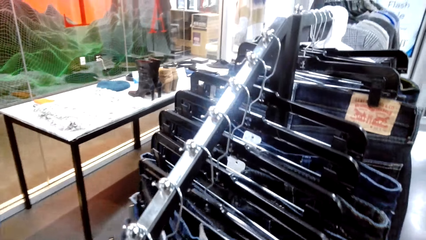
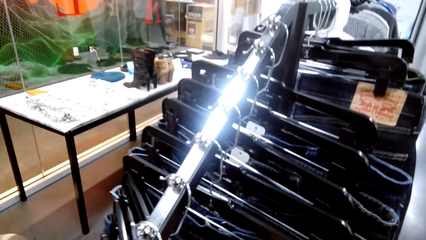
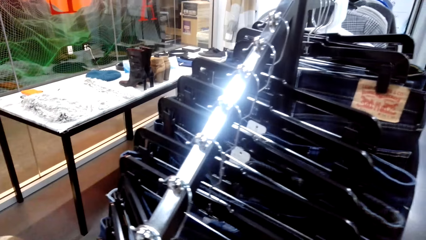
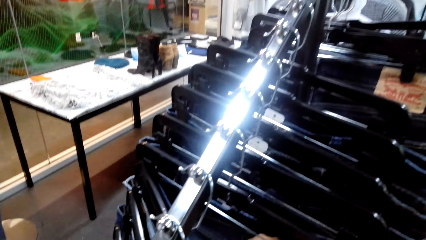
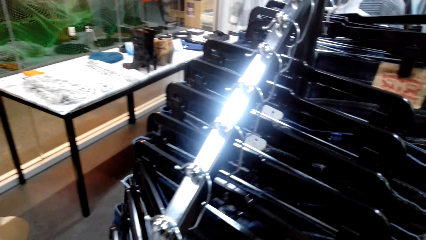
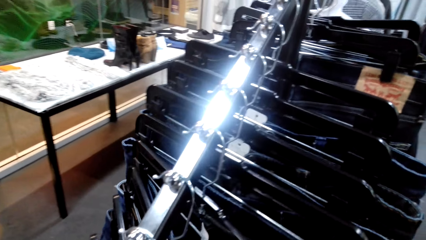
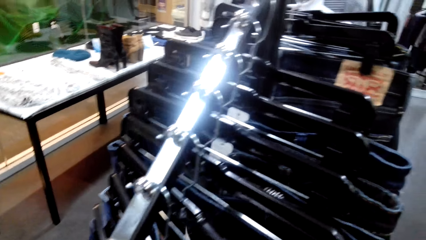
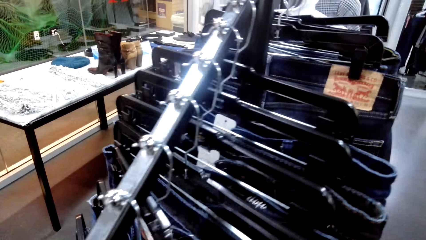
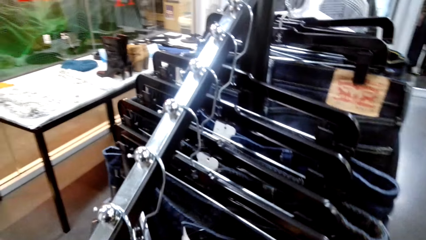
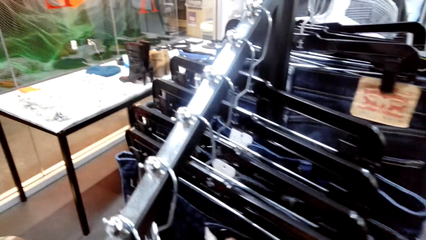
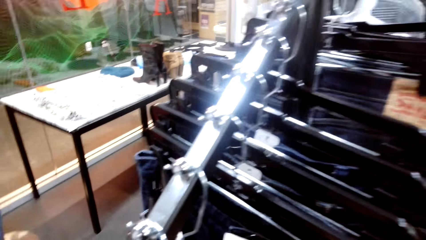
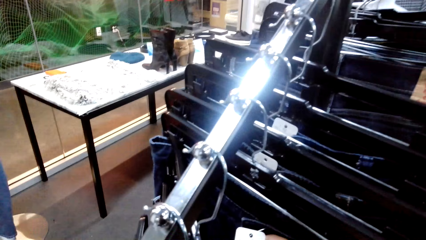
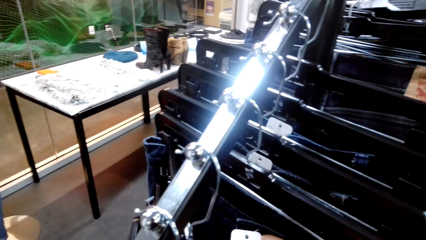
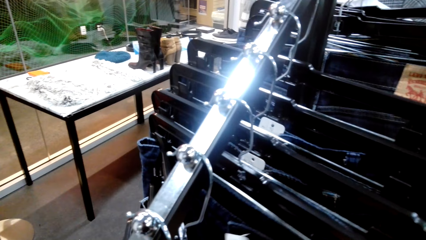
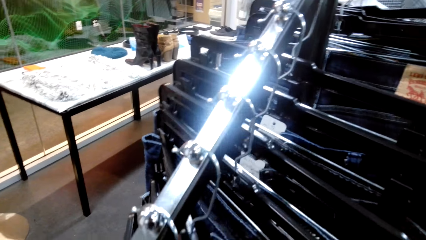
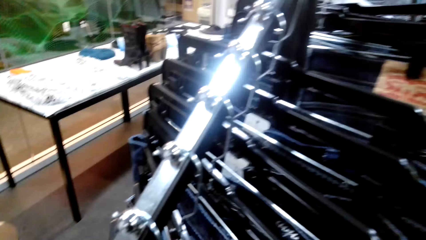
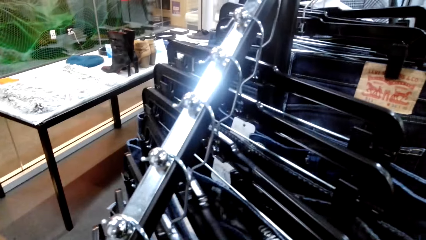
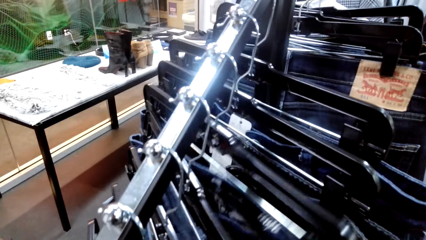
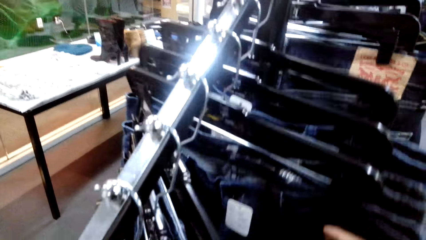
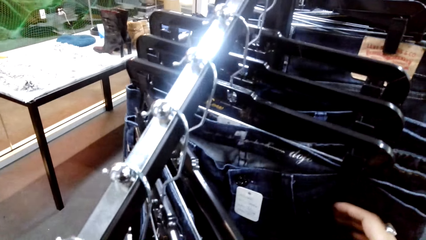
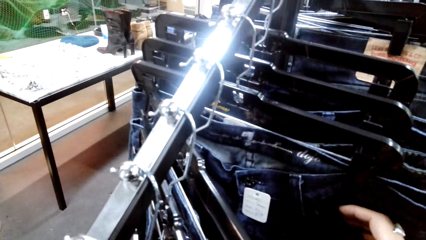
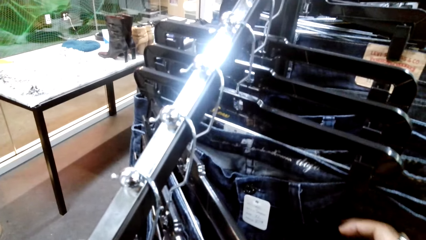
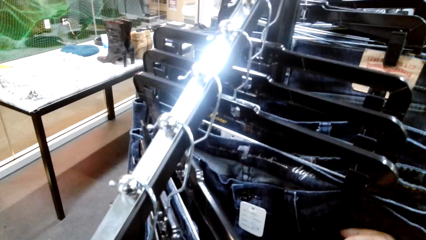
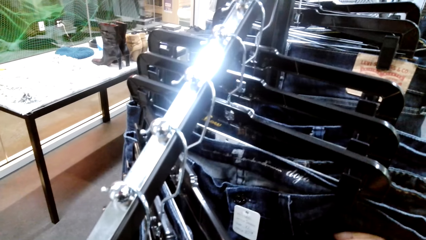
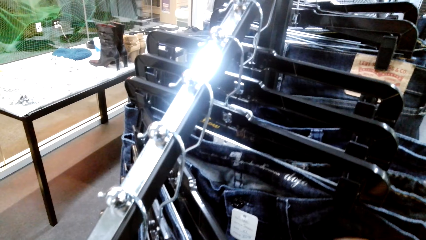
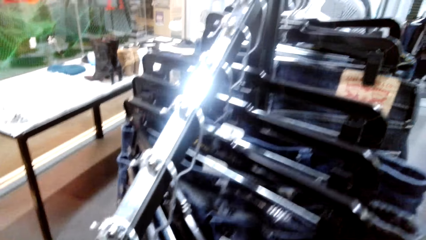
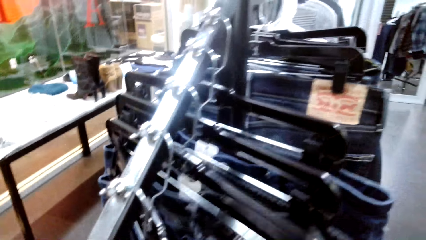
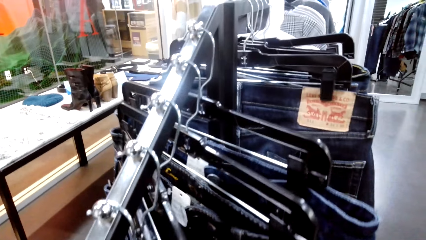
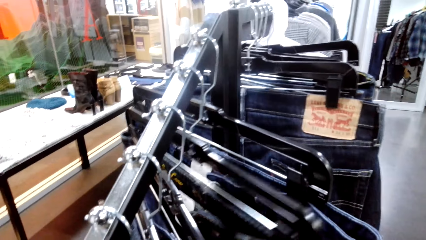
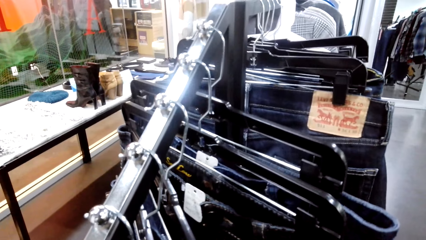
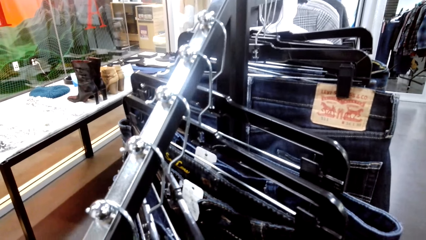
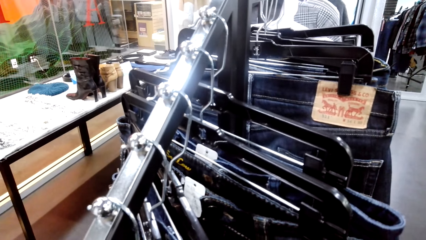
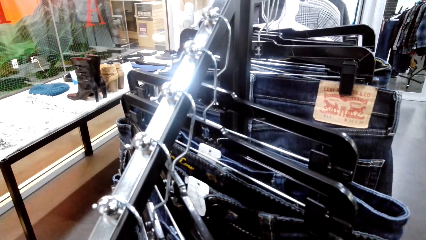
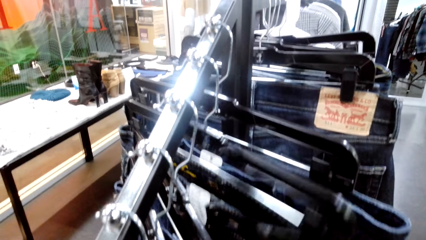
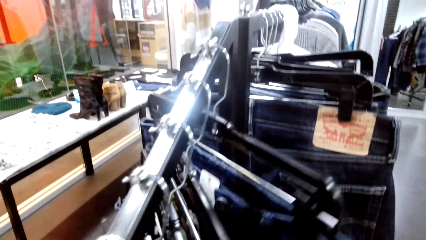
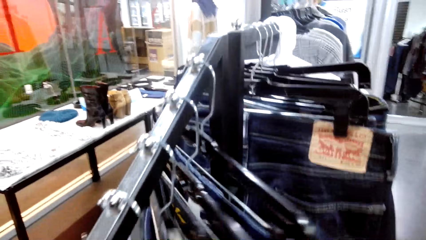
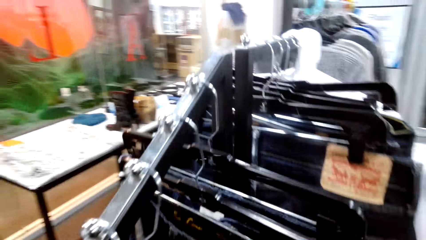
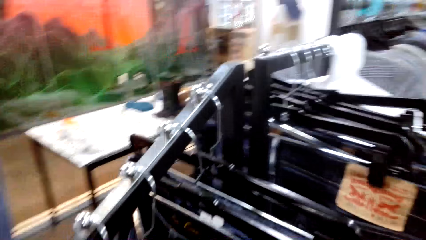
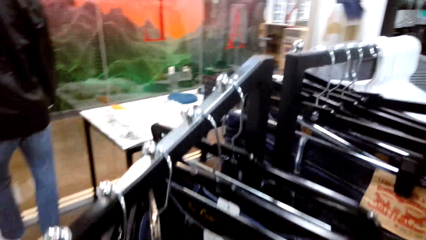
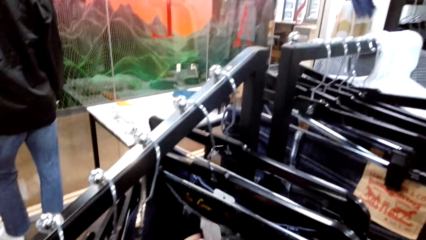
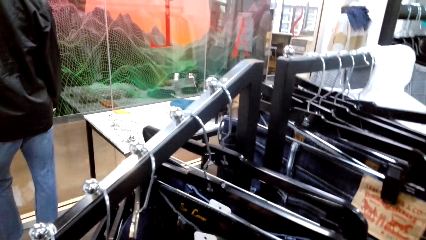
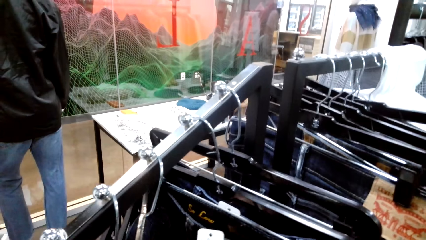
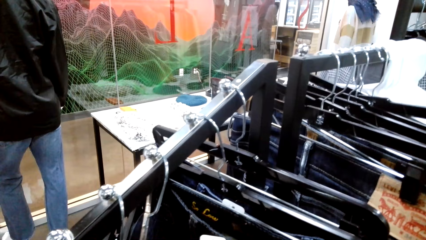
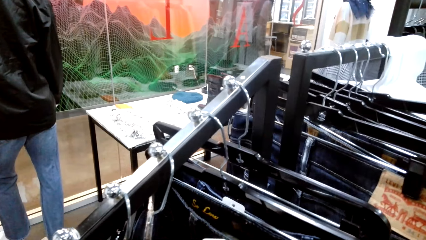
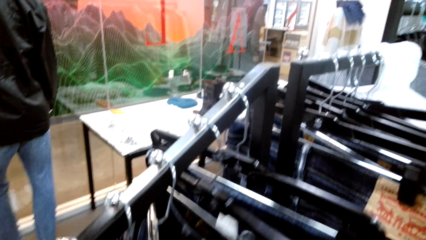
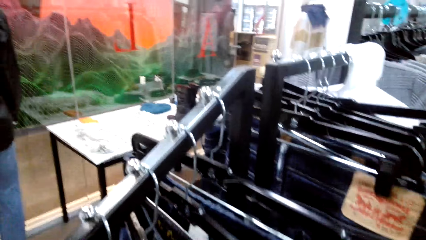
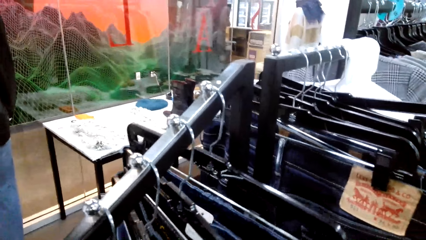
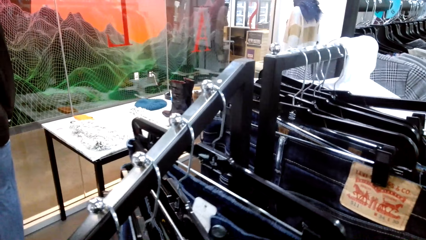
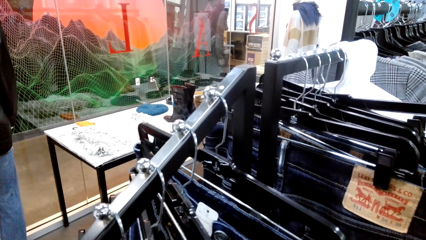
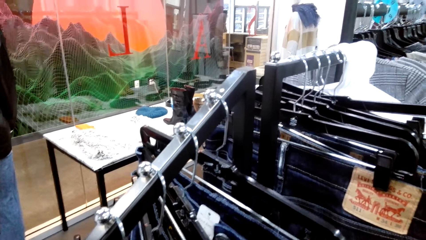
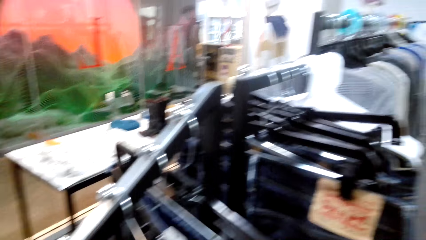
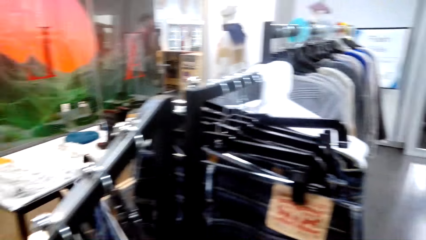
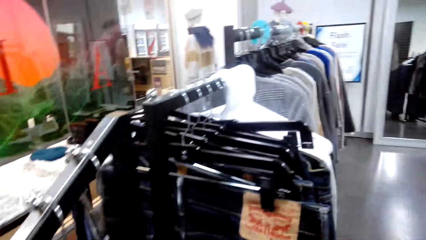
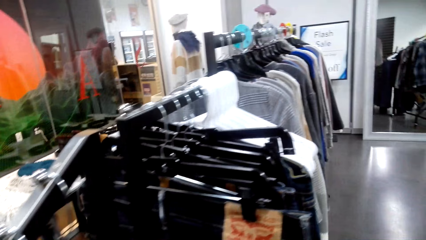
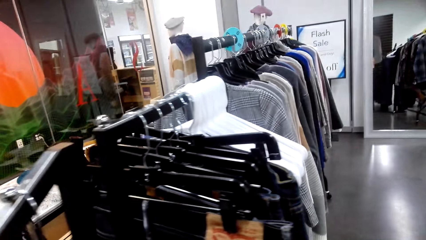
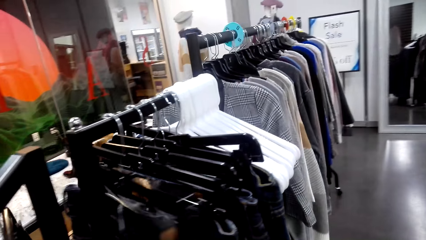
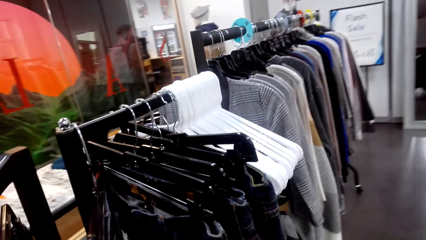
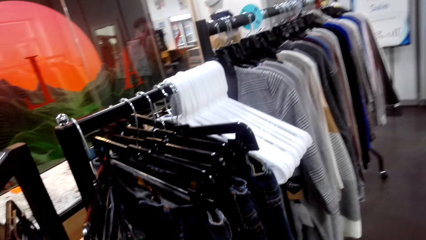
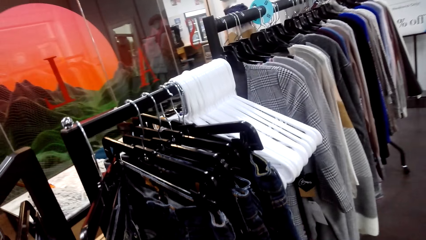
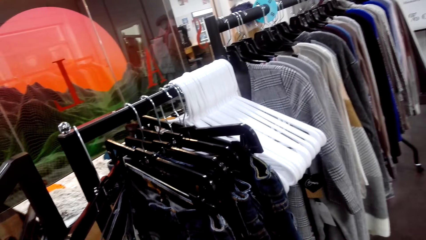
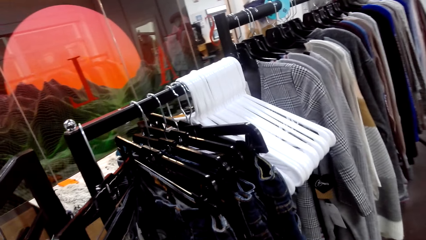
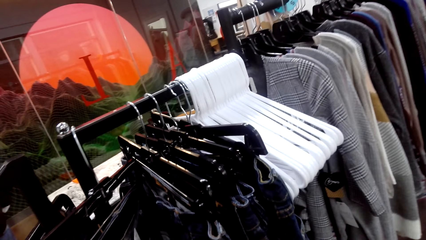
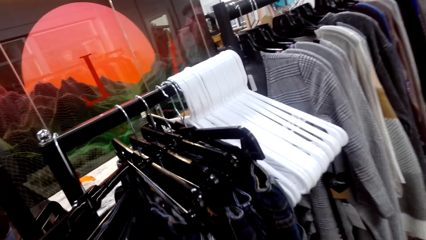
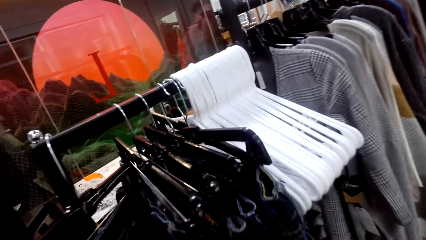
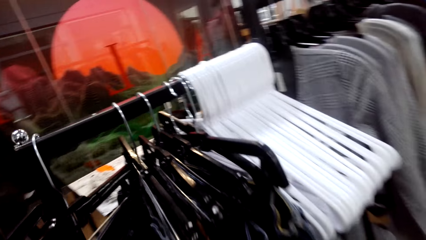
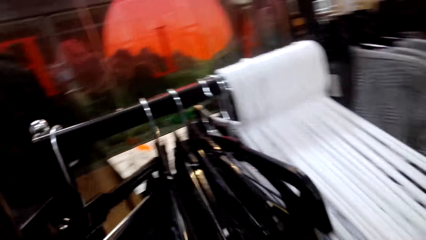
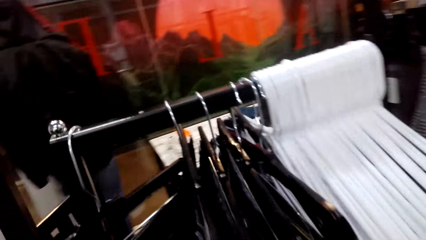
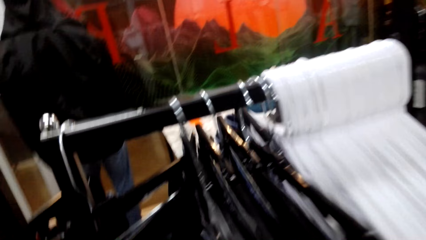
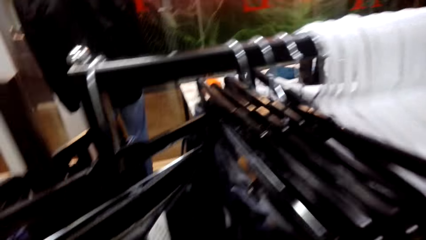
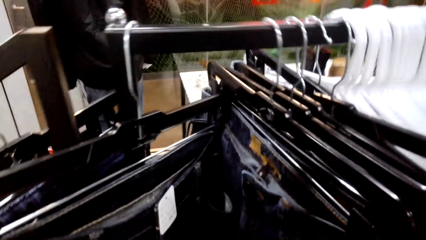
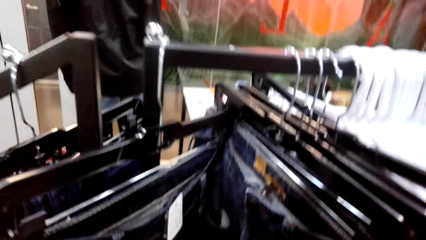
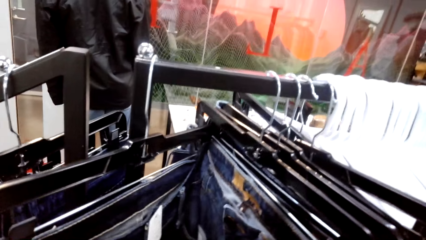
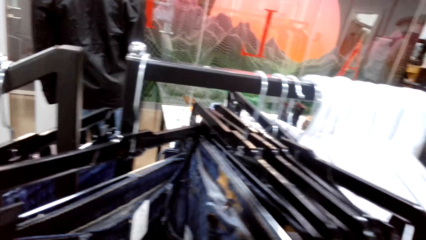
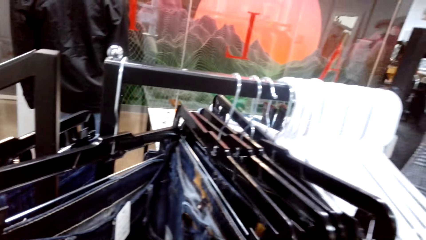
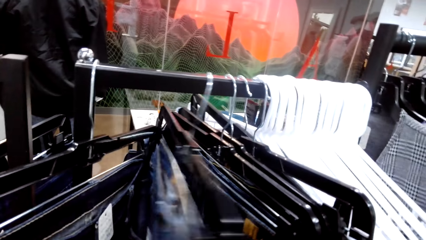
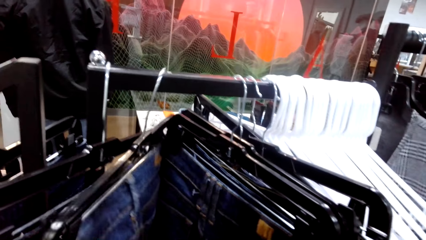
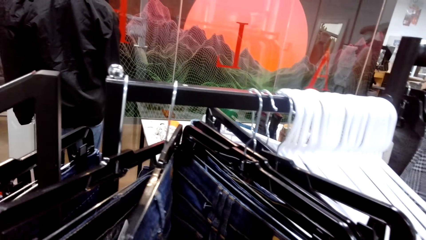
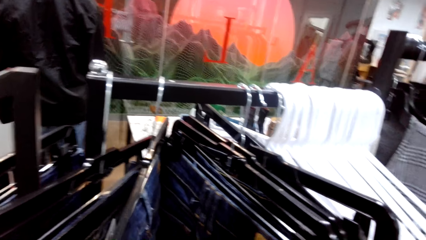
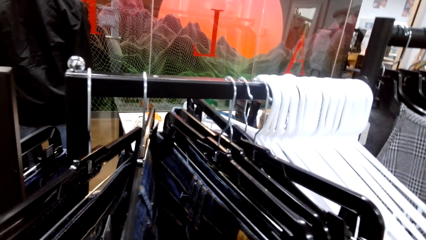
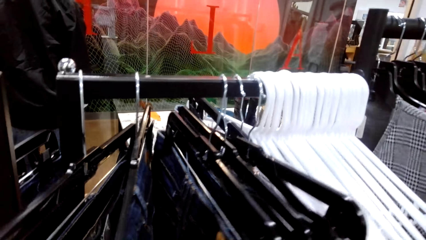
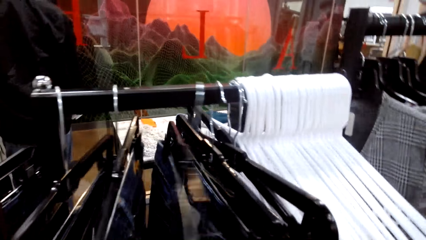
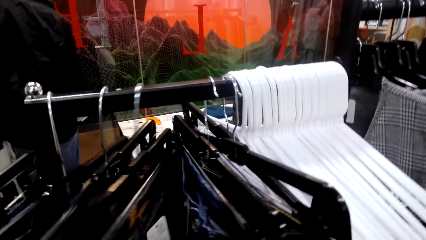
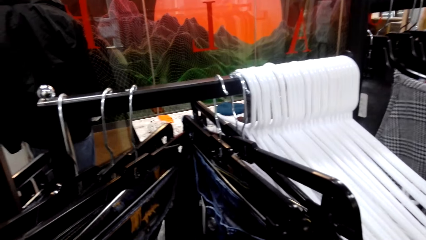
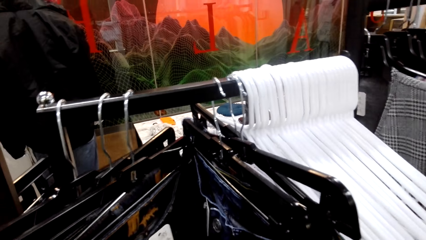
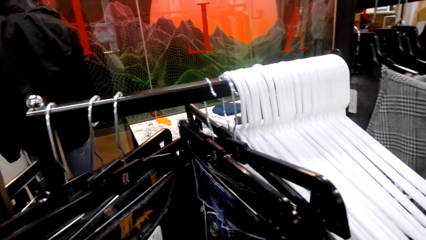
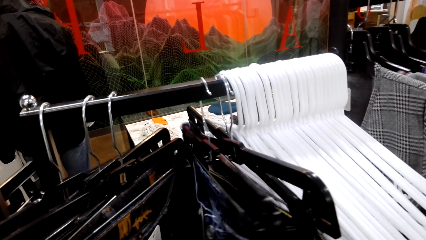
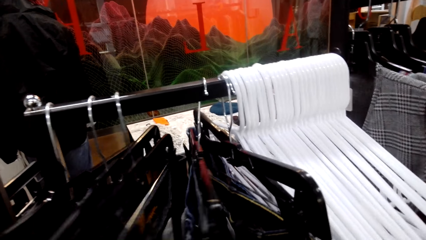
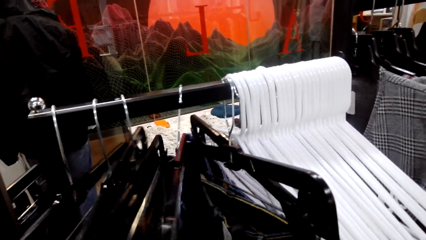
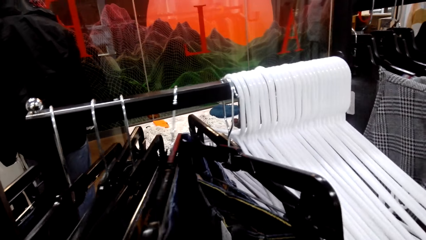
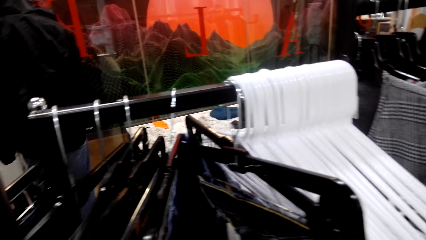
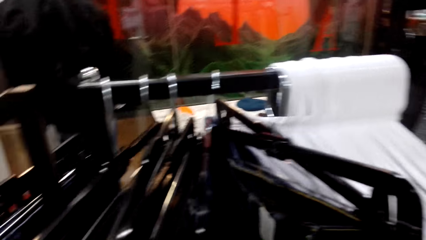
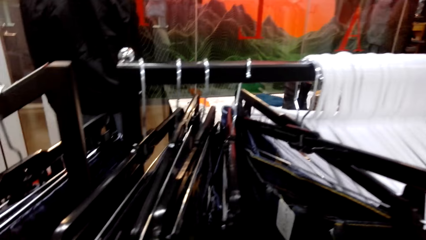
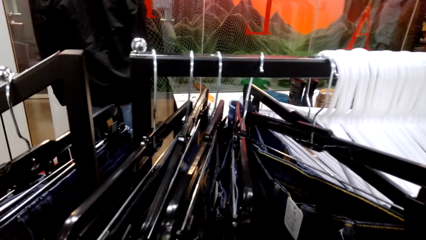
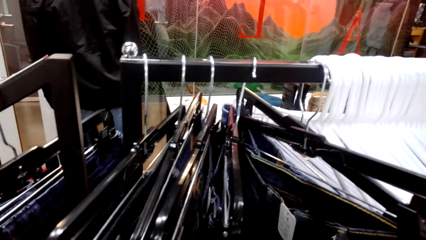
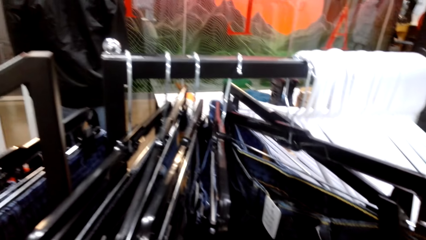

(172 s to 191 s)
The camera wearer touches clothes on the cloth line. They touch clothes on another cloth line.
